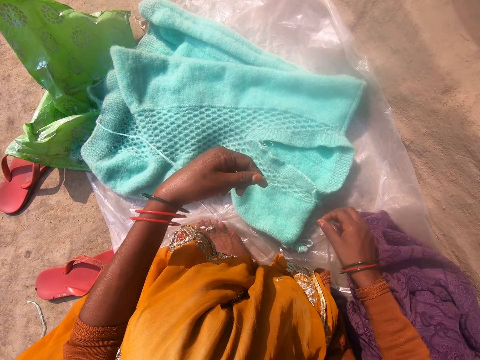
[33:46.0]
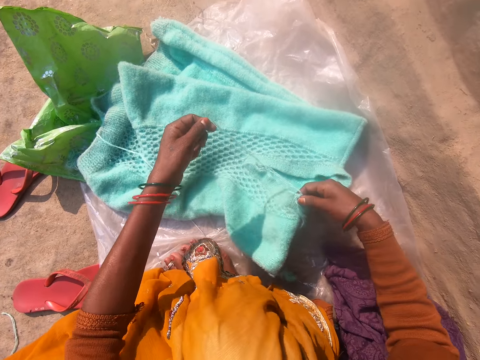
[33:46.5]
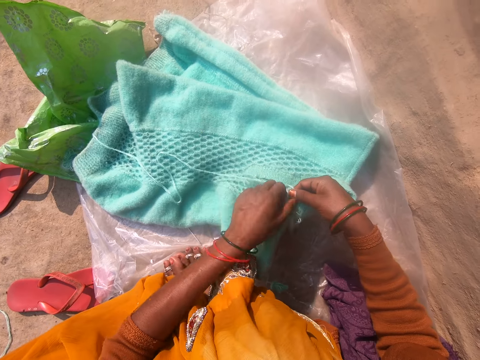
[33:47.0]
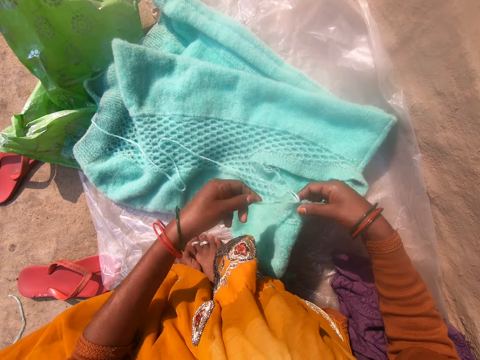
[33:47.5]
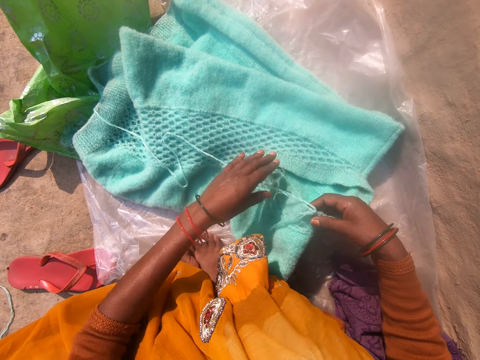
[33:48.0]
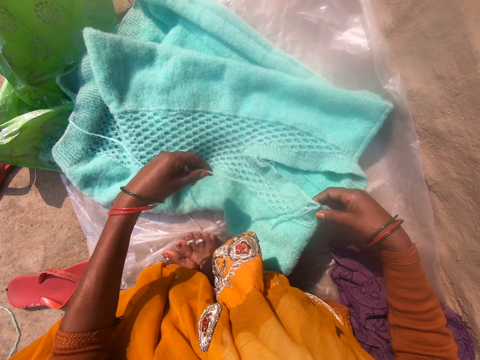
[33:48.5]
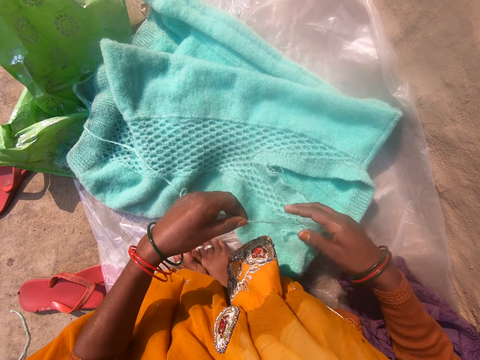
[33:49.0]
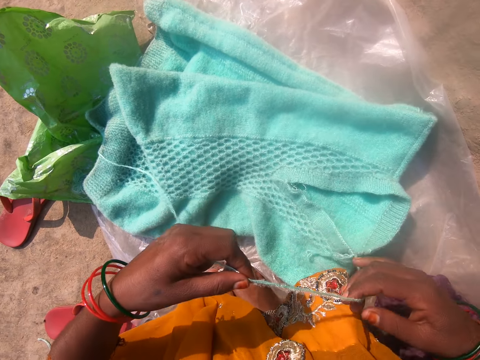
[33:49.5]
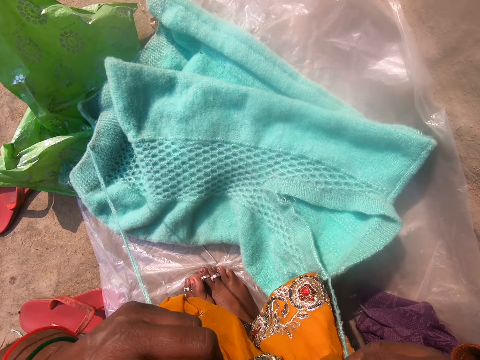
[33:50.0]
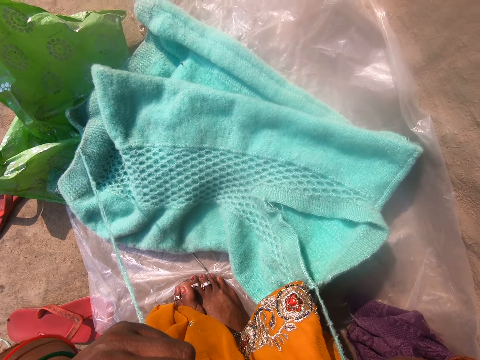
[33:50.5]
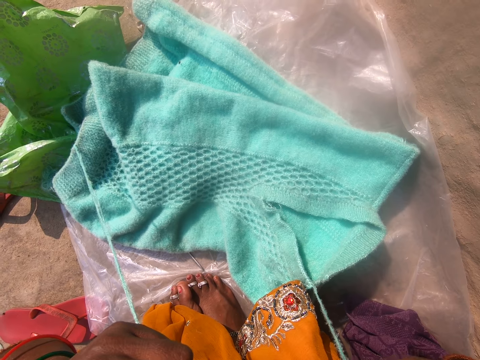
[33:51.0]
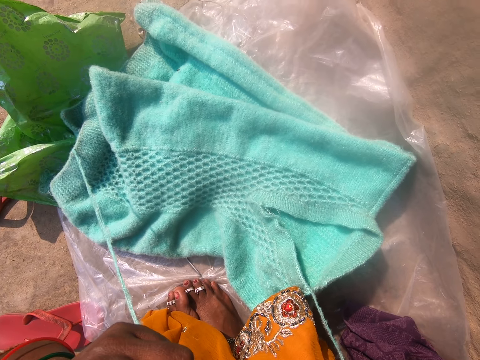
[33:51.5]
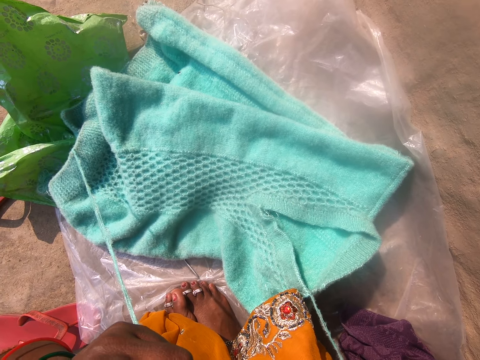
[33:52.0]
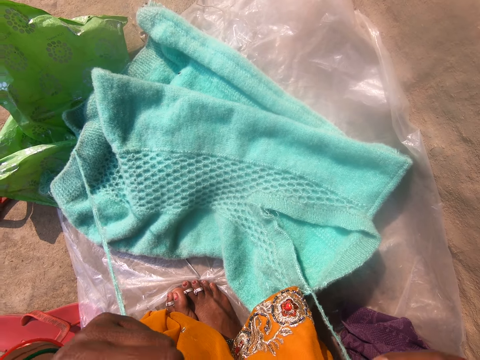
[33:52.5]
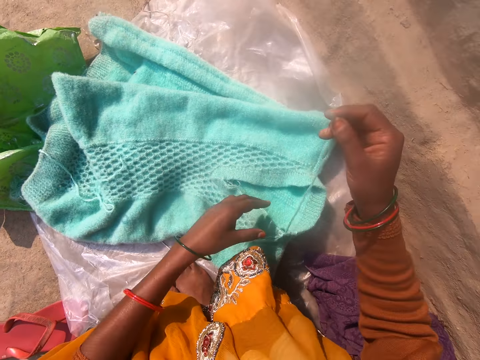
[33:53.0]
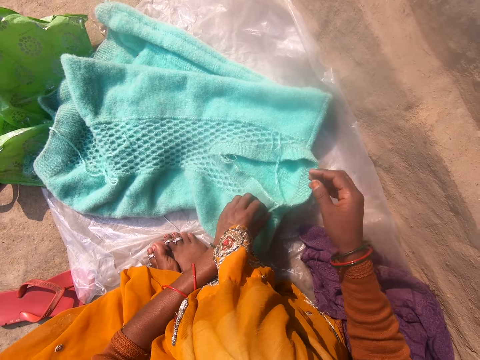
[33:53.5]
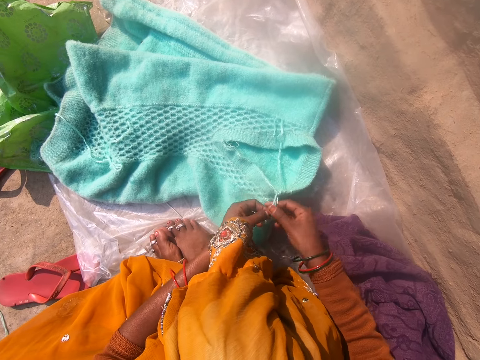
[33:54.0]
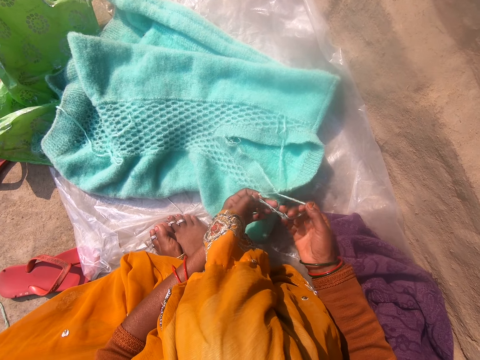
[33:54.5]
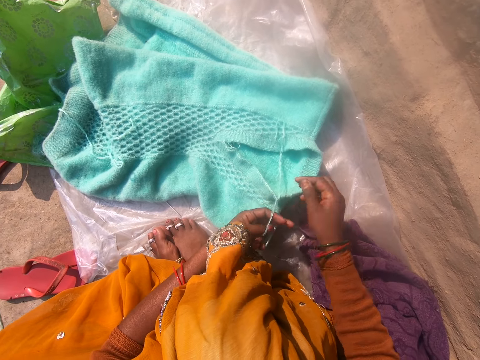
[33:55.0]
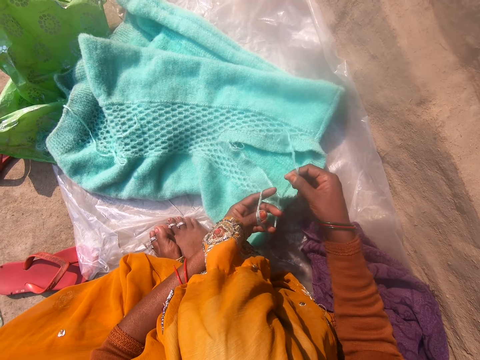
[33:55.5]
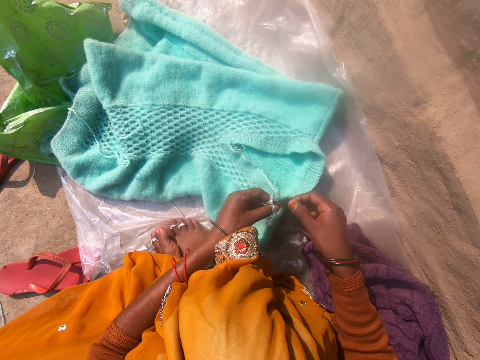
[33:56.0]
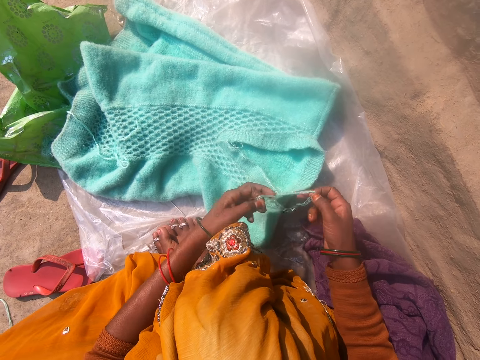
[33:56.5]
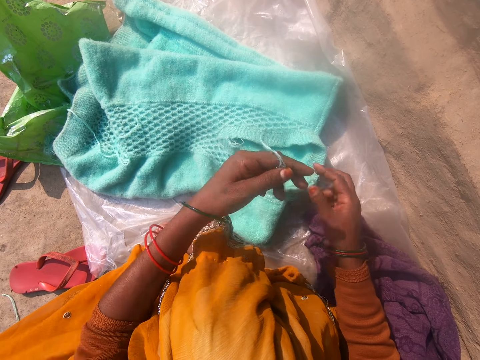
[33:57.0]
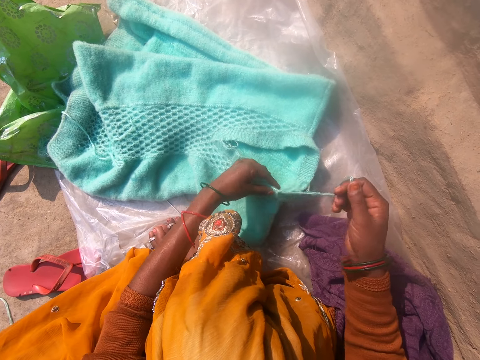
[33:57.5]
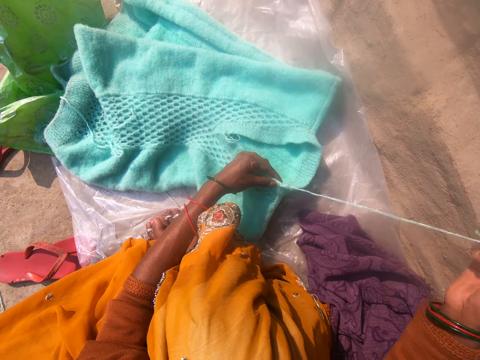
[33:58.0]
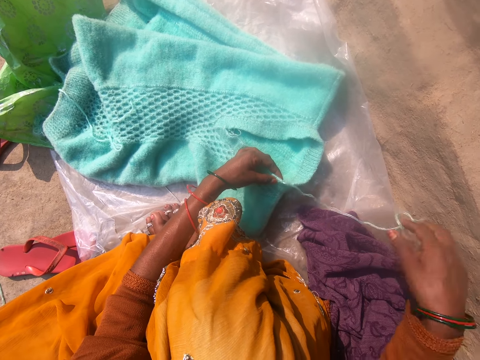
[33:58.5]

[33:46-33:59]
The camera wearer lifts the garment. She pulls the thread. She cuts out a piece of the wool with her teeth. She lowers the hand. She knits the cardigan with both hands. She touches the thread and pulls the thread.

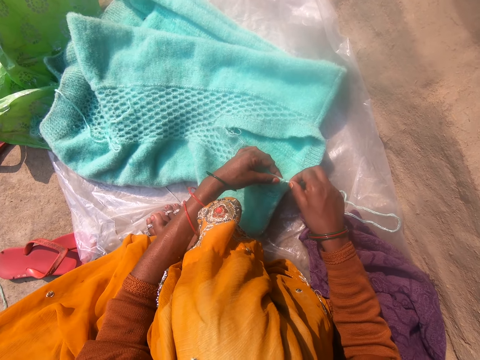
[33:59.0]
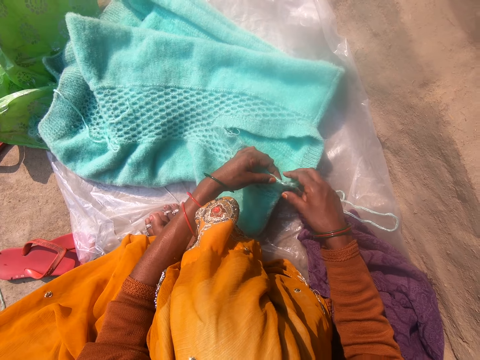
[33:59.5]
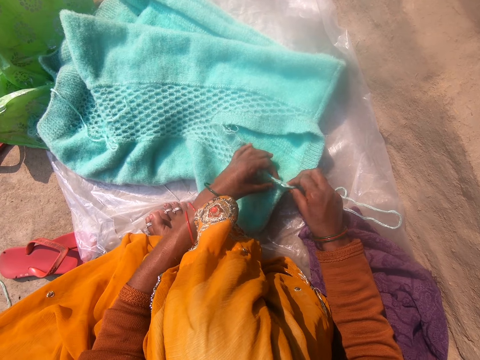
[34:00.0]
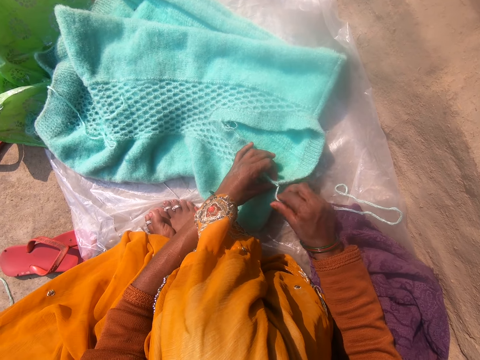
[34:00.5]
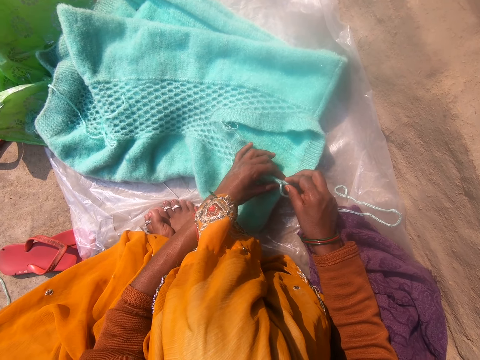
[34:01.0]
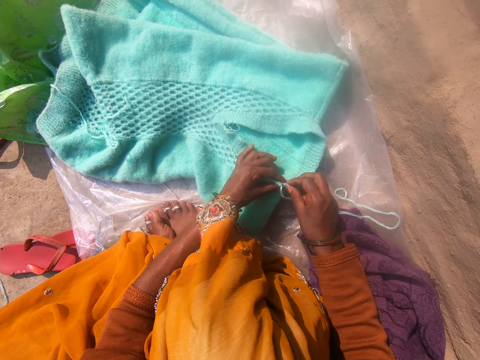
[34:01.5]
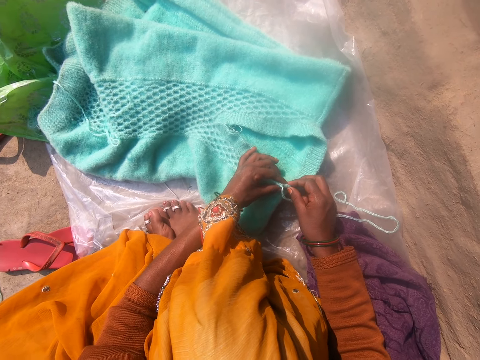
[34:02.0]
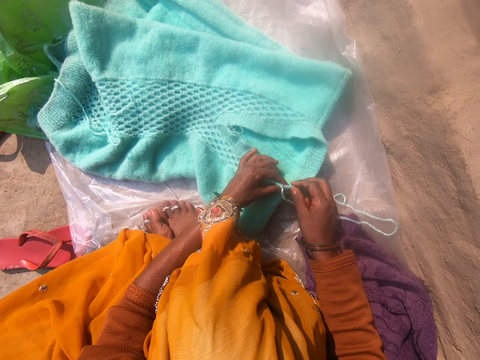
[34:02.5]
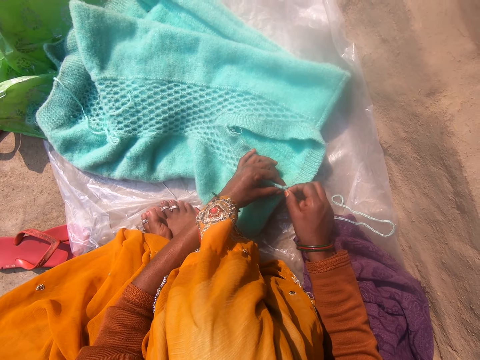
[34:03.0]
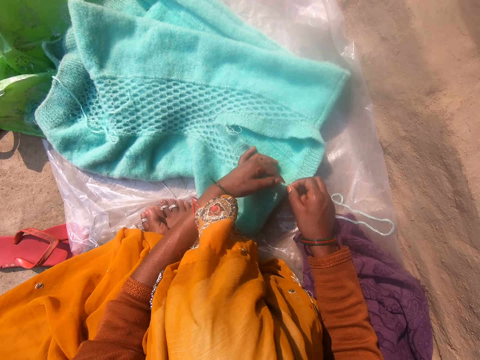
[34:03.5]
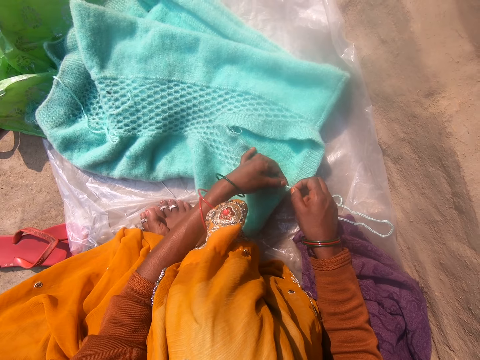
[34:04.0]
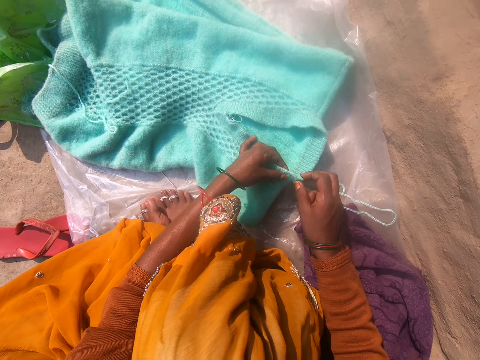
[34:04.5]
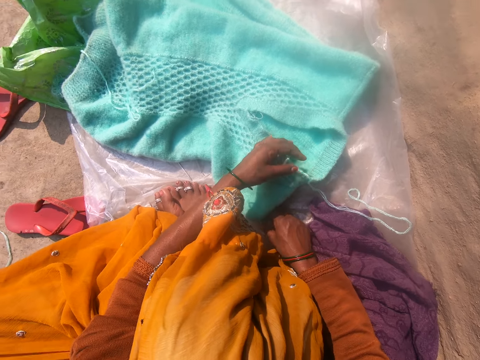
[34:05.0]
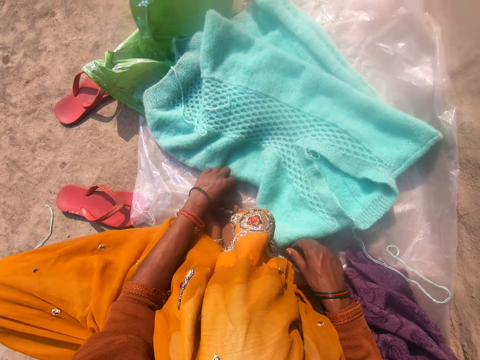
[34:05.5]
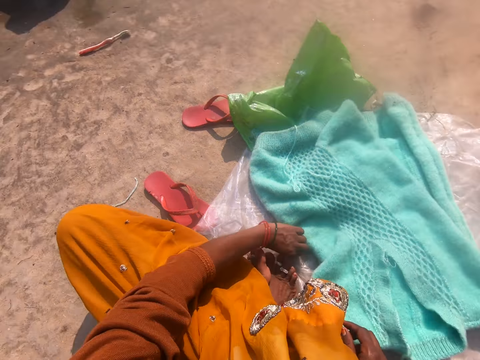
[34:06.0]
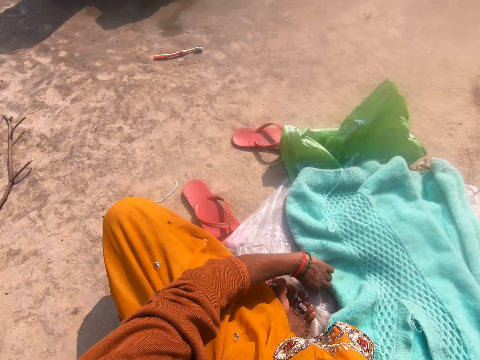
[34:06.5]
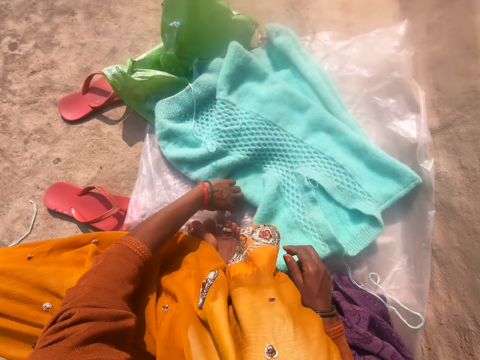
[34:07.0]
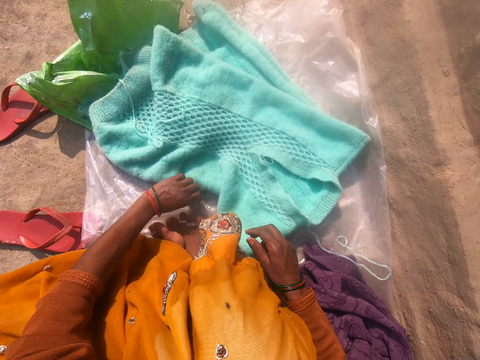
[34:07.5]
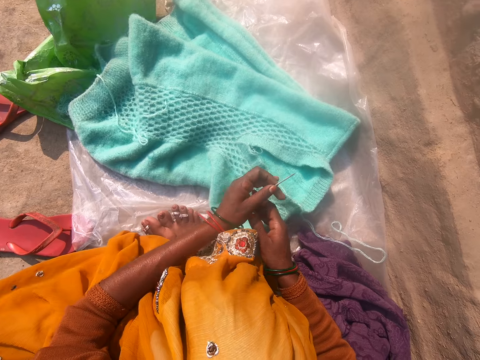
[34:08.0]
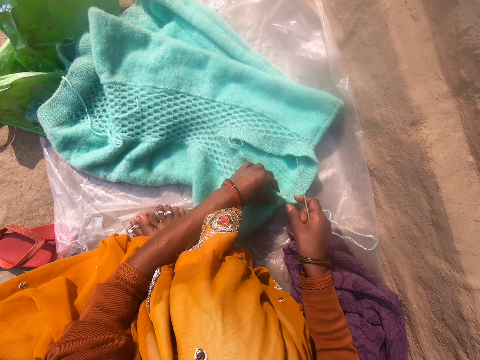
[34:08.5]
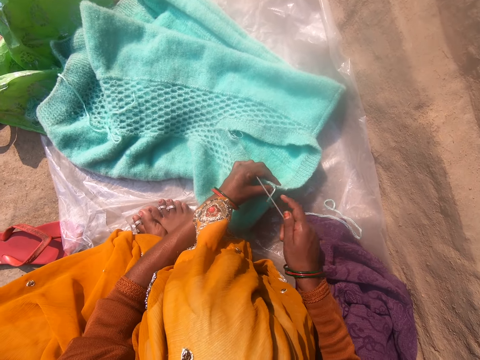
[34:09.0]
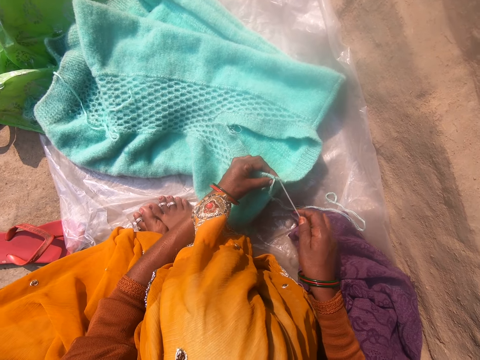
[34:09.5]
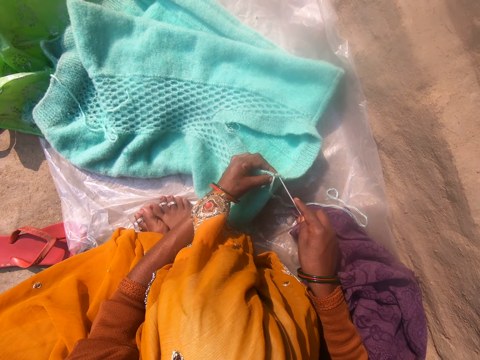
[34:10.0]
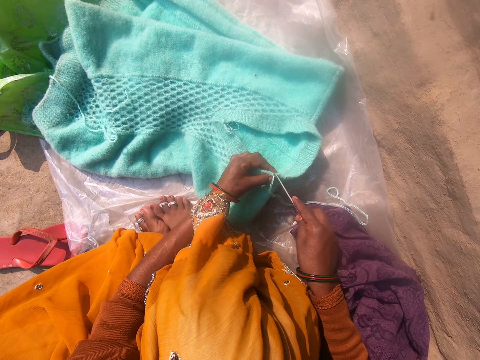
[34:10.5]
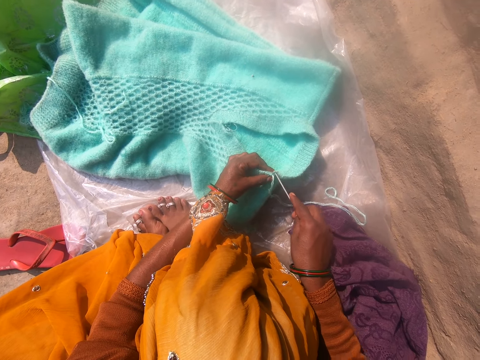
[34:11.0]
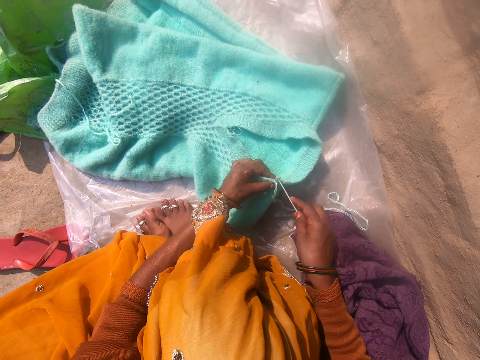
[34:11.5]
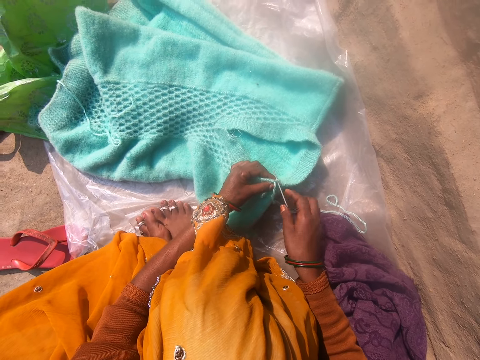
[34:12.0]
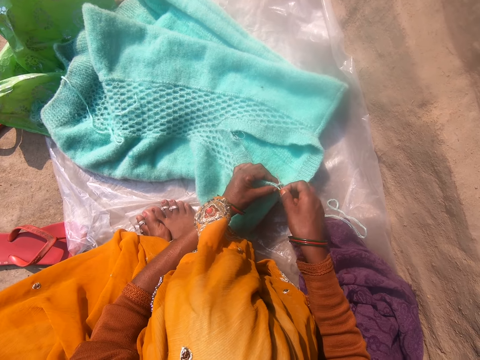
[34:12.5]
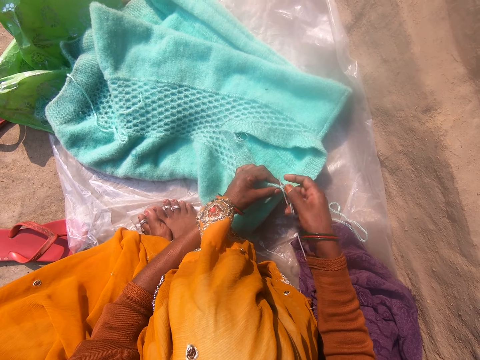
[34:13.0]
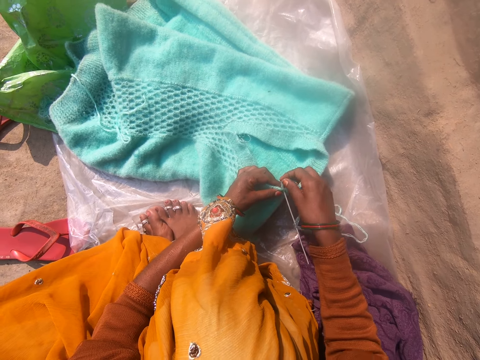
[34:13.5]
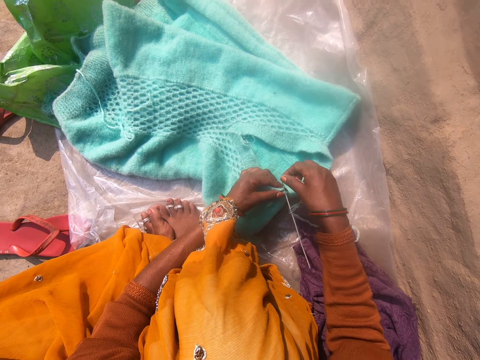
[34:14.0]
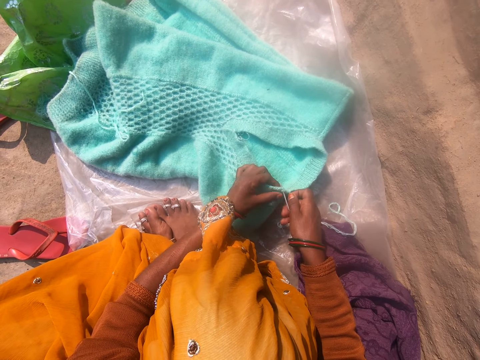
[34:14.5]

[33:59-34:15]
The camera wearer adjusts the wool with her hand. She touches the garment. She picks up a needle, a crochet hook, from the polythene sheet with her hand. She touches the garment. She knits the cardigan with the needle.
